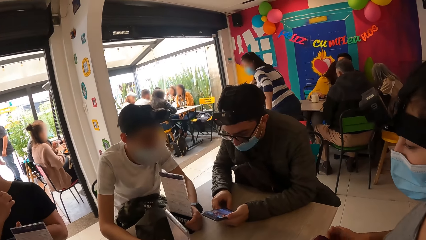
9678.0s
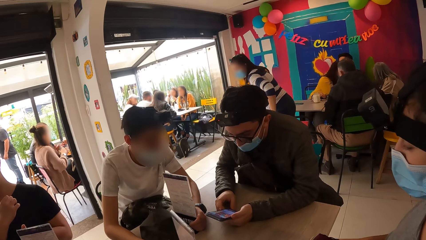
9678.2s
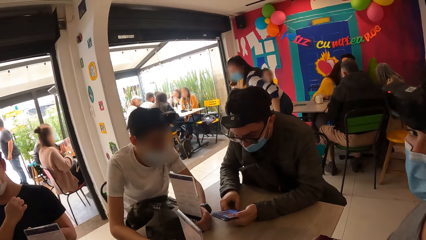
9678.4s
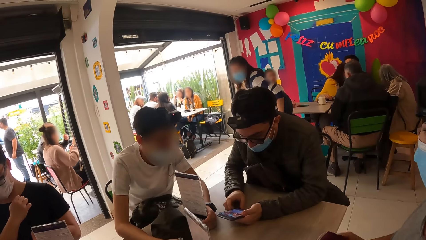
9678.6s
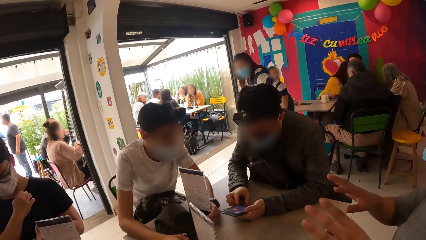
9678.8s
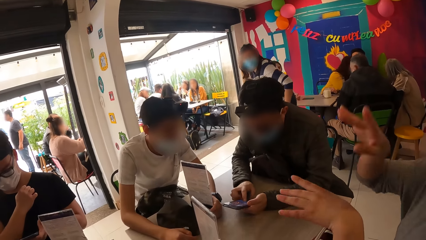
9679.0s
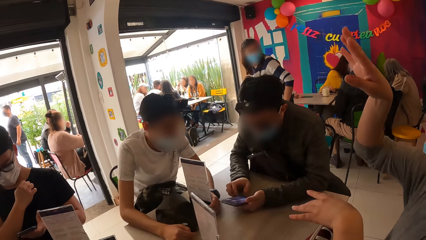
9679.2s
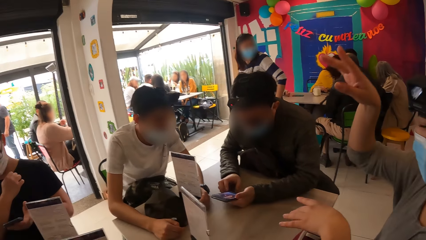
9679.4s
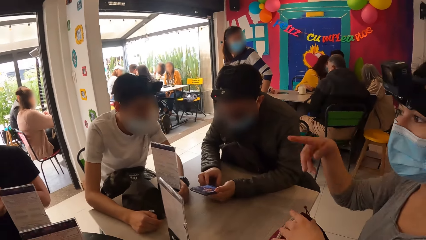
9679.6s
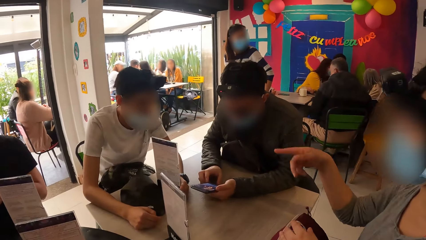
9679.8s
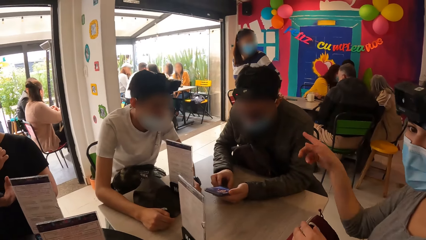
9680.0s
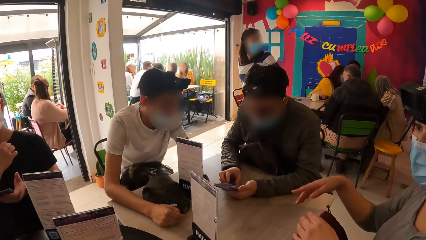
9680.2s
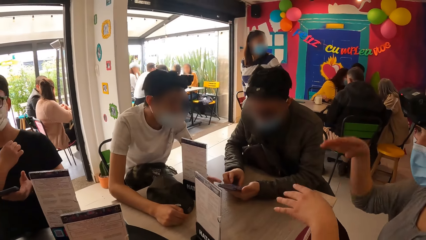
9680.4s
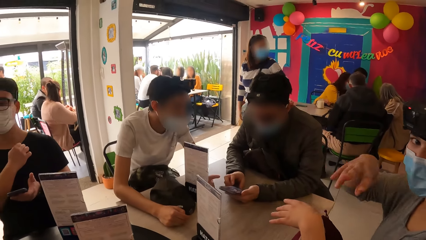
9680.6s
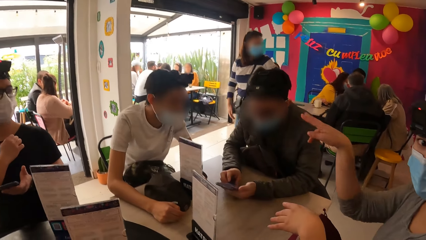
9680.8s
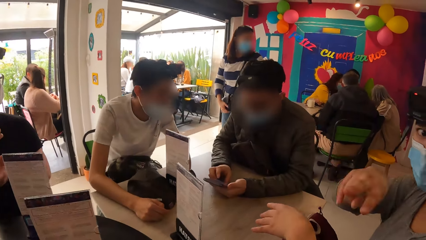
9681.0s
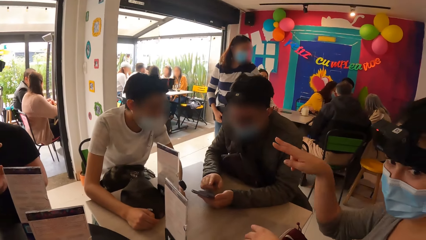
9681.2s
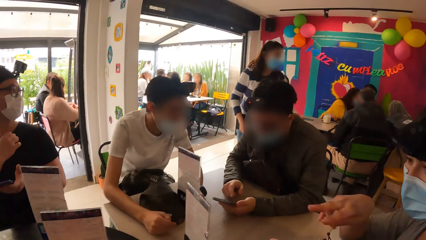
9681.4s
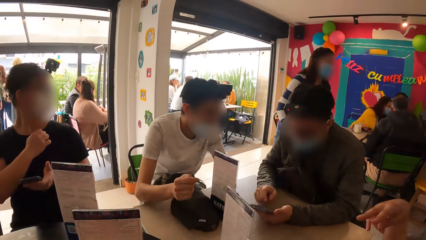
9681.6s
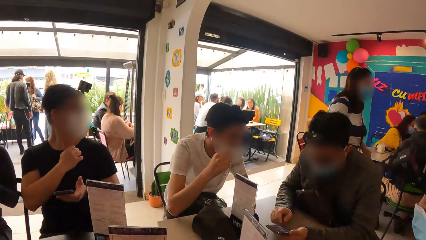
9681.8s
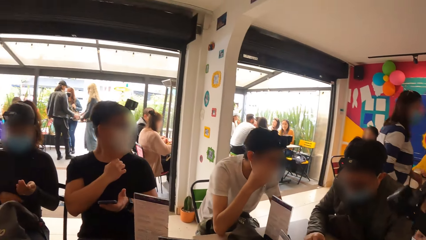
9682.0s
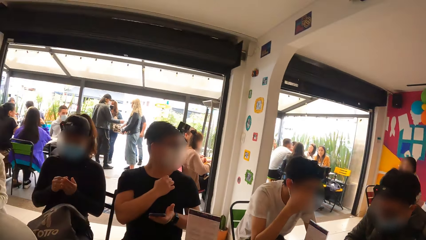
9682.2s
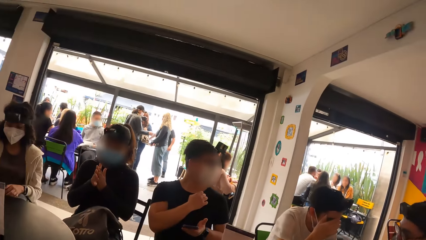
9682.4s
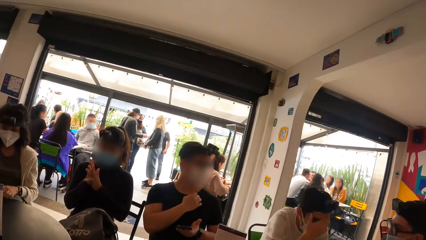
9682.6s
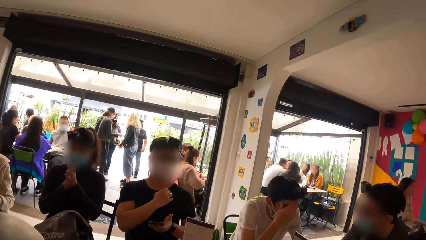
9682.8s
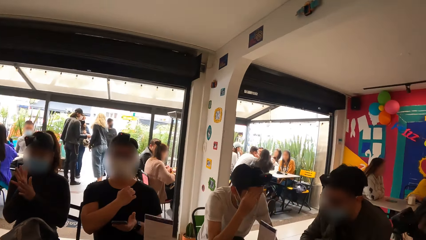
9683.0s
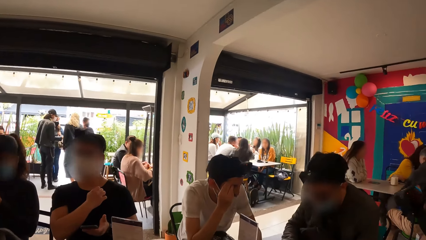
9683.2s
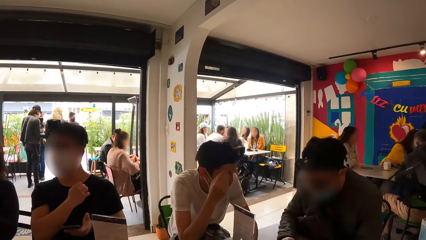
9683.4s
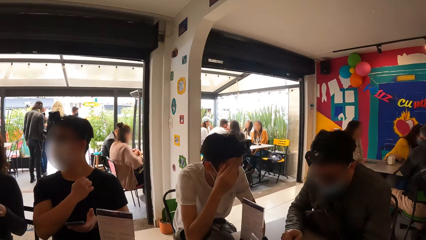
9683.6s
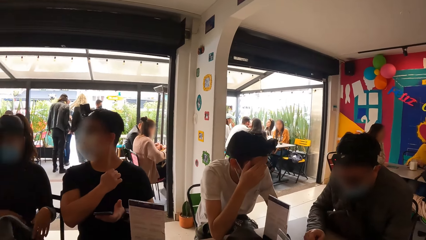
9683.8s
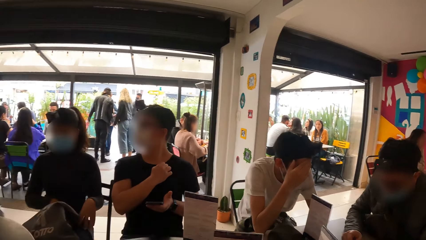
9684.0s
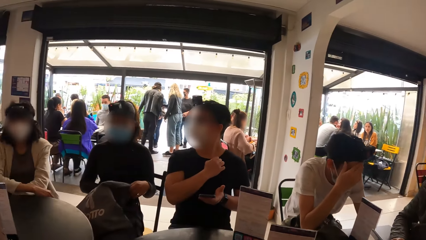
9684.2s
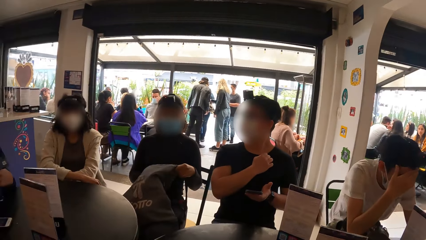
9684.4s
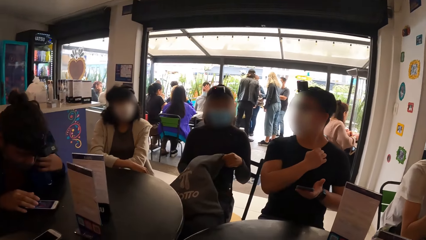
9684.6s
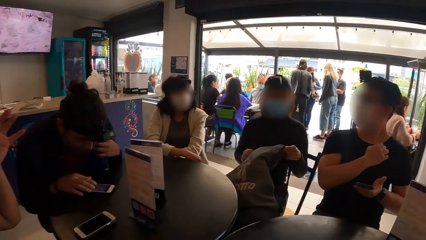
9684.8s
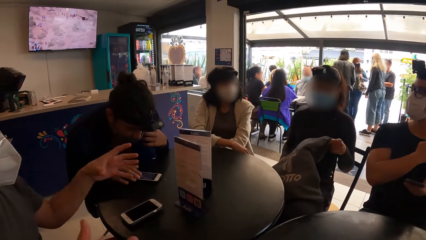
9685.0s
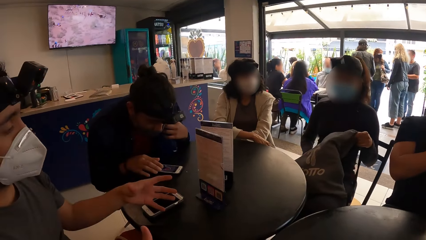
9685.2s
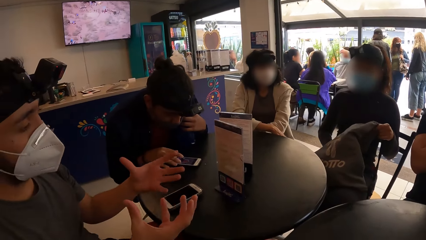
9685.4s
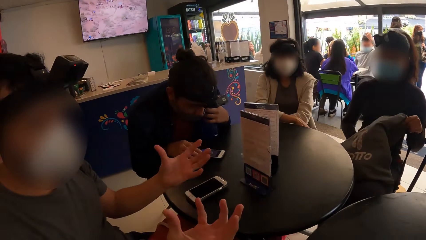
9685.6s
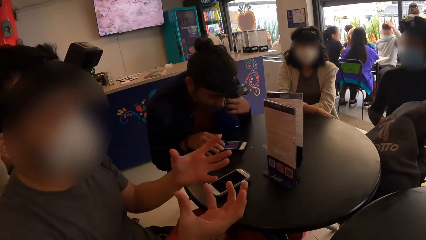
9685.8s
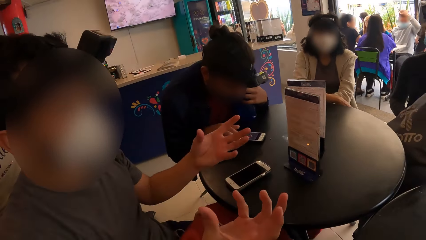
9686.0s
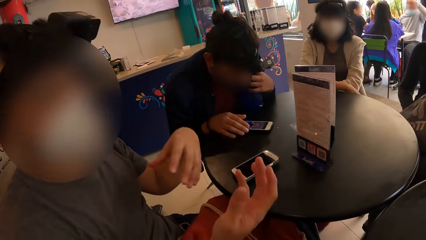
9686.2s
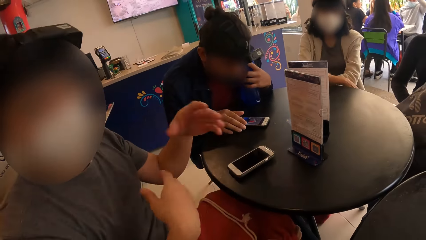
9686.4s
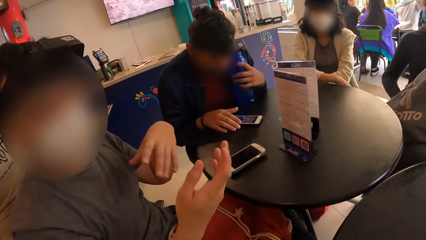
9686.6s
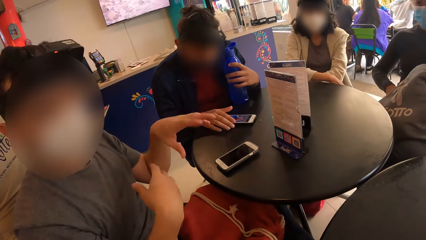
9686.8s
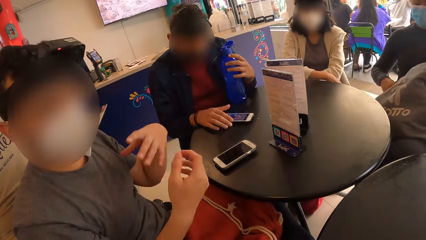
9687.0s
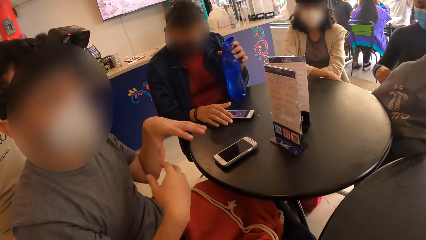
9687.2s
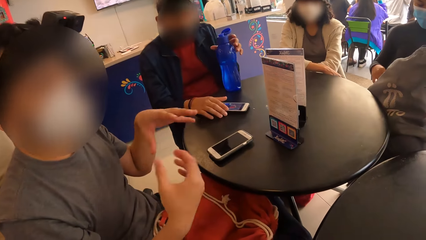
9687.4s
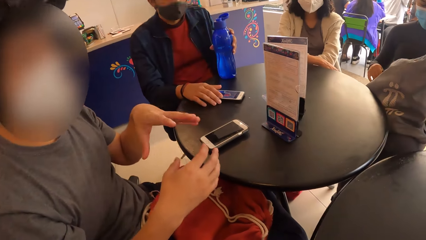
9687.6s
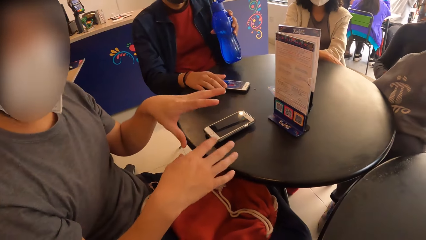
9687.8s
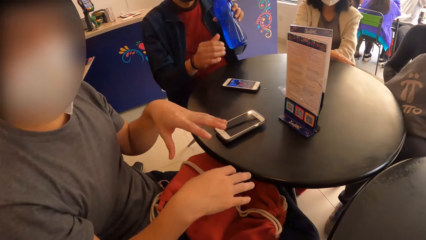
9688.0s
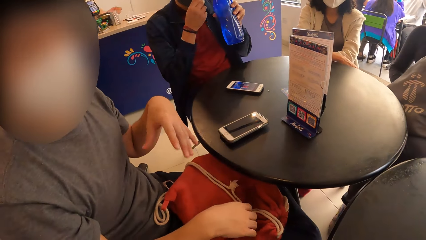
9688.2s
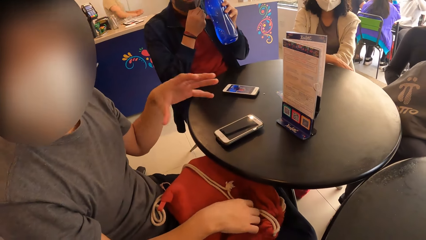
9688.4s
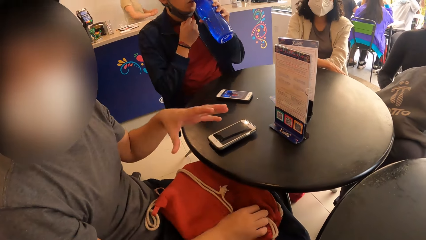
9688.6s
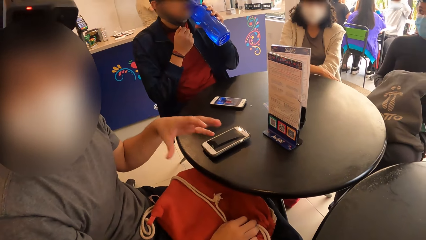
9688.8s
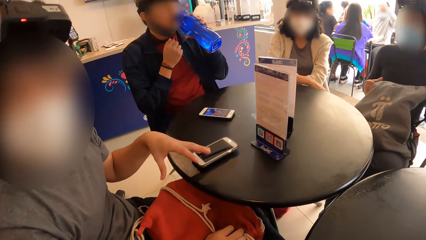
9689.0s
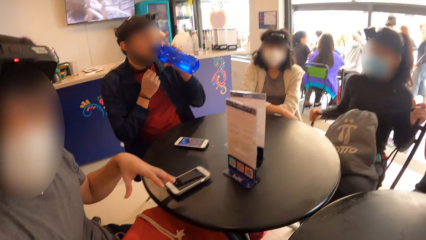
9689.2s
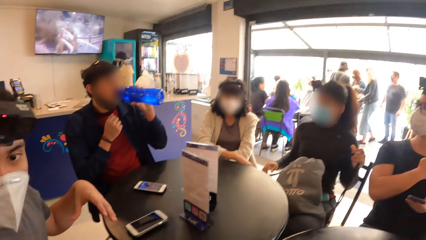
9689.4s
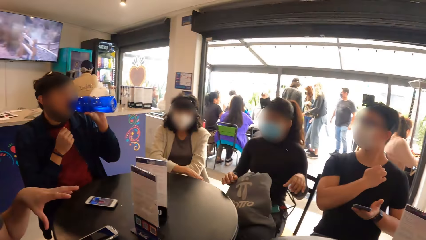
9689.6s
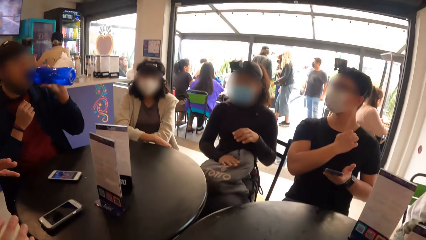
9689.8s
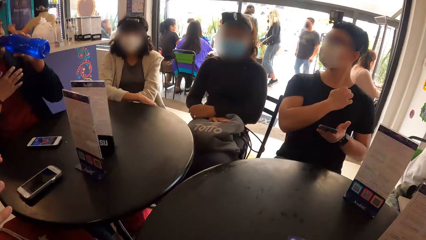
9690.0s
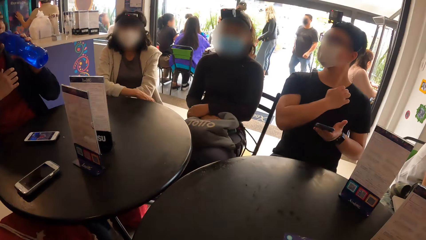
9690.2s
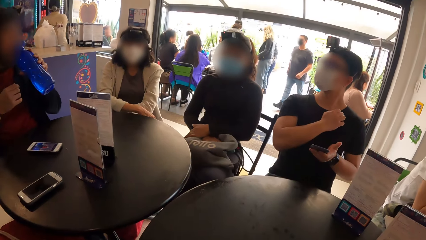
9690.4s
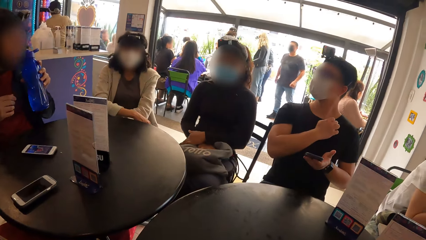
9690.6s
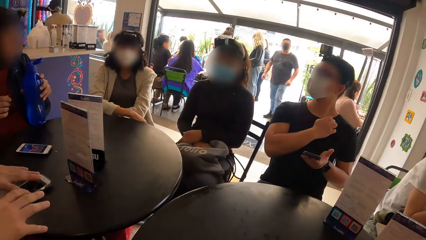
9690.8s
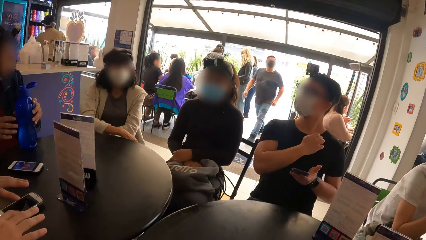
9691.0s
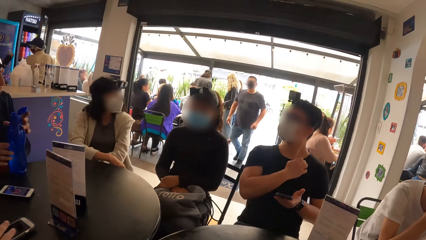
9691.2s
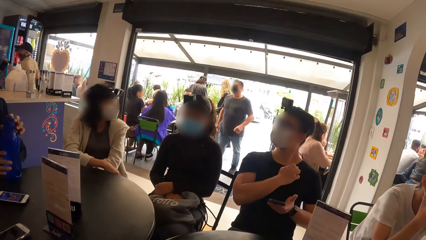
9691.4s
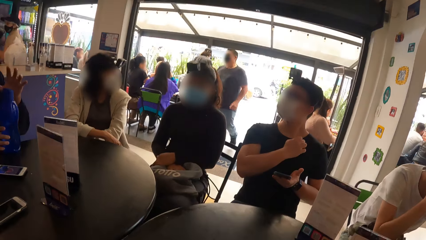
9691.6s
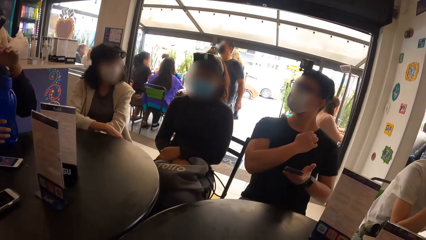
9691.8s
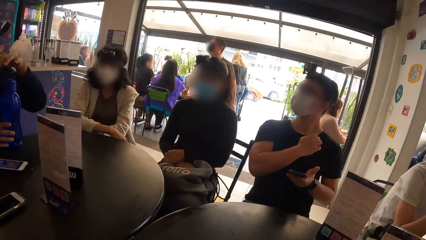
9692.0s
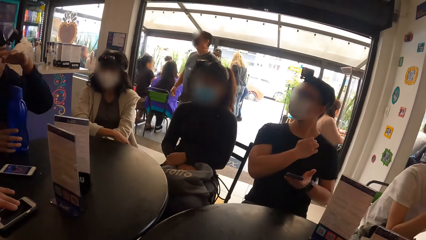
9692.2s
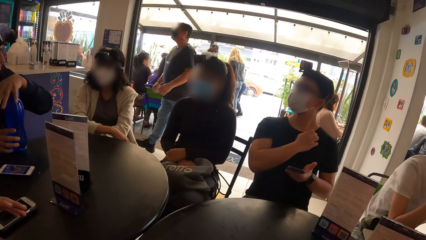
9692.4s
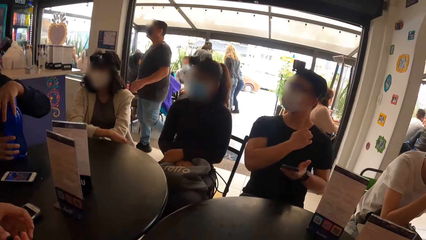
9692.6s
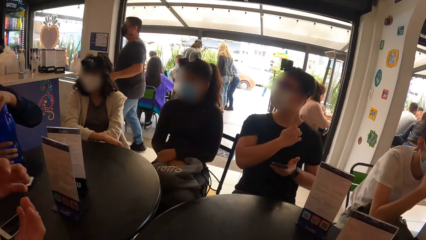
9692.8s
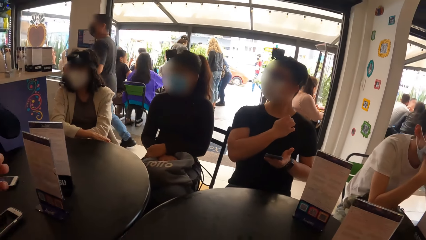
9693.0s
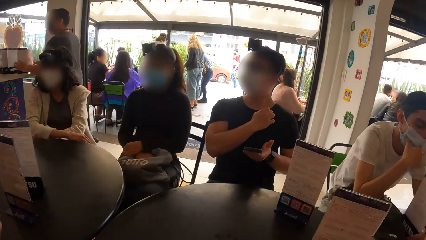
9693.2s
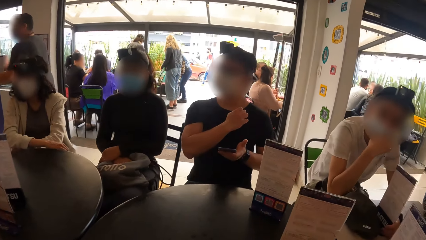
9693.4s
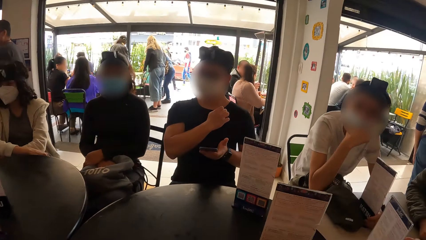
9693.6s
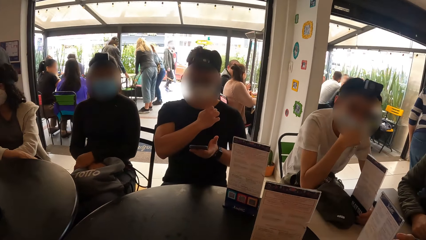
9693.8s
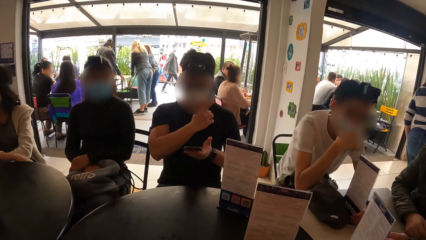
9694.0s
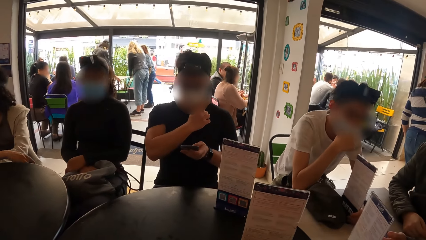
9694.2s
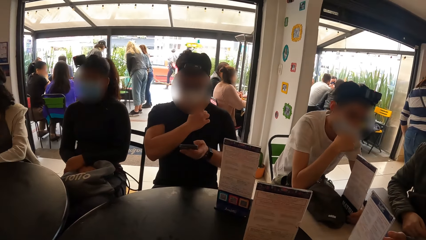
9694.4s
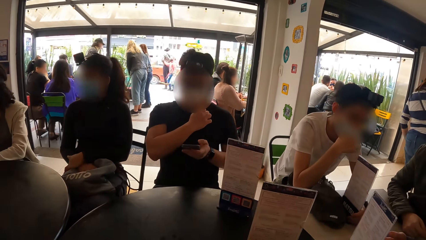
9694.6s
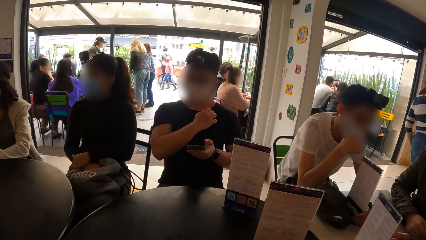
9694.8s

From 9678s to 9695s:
A woman makes gestures to a man. The camera wearer interacts with the woman. The man makes gestures to the woman. The camera wearer interacts with another man. Another man picks up the bottle from the table with his left hand. He drinks from the bottle.
